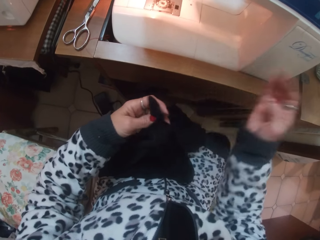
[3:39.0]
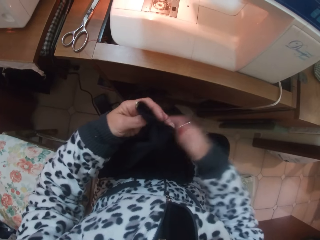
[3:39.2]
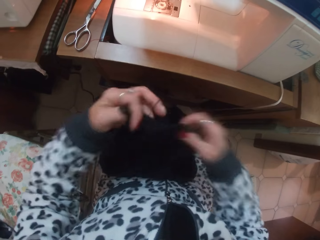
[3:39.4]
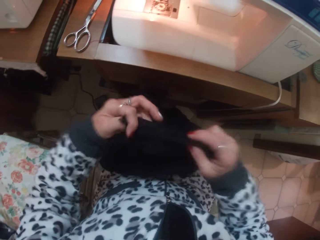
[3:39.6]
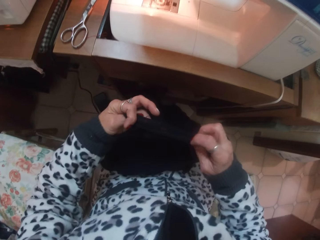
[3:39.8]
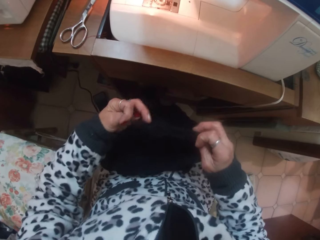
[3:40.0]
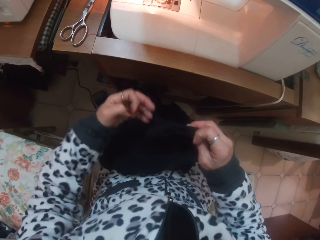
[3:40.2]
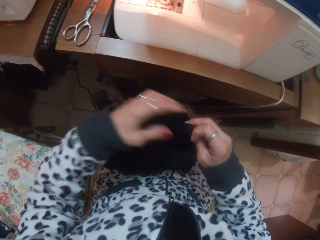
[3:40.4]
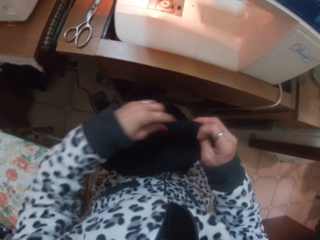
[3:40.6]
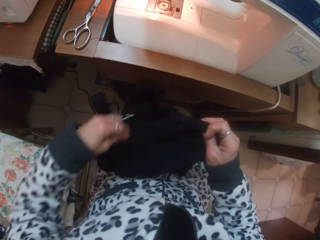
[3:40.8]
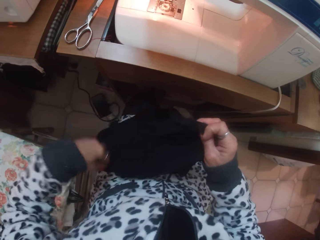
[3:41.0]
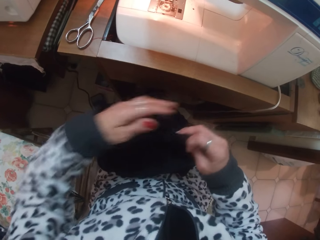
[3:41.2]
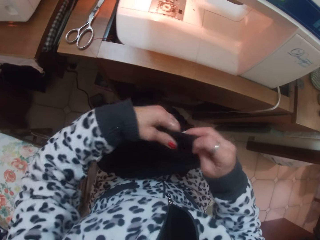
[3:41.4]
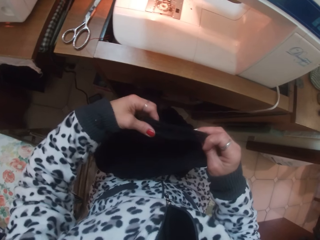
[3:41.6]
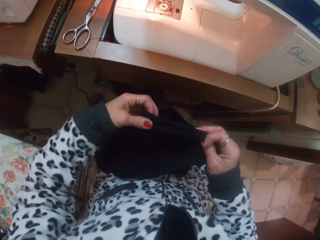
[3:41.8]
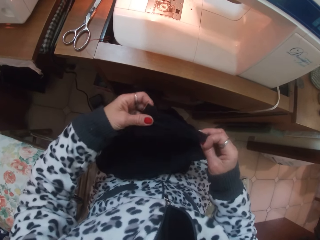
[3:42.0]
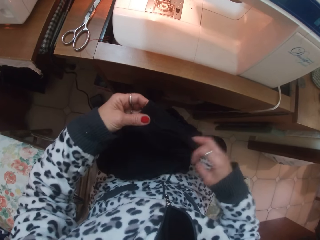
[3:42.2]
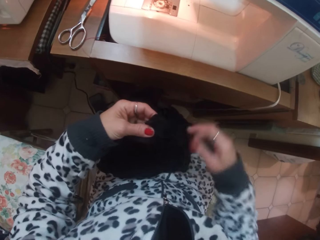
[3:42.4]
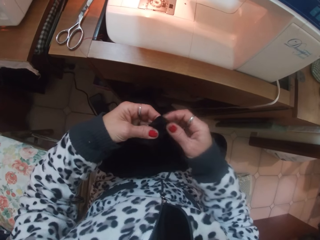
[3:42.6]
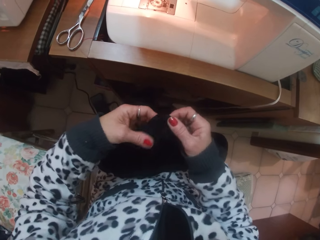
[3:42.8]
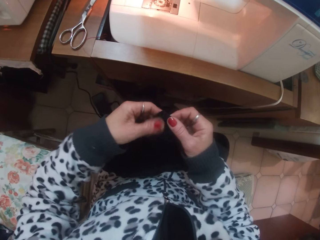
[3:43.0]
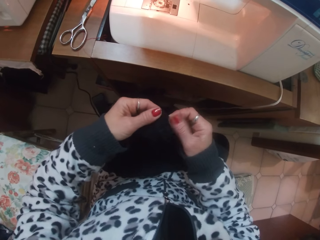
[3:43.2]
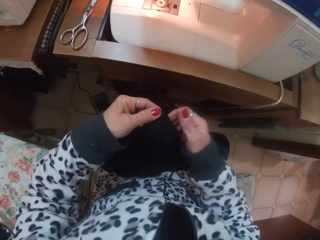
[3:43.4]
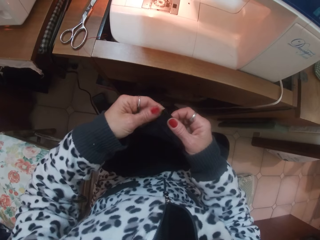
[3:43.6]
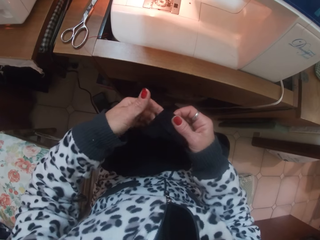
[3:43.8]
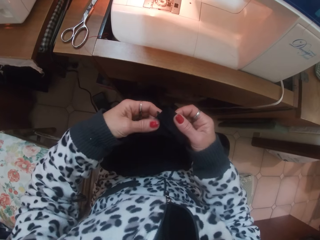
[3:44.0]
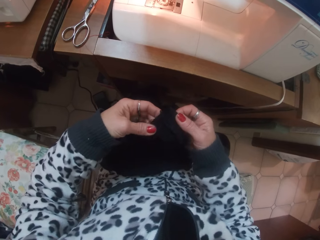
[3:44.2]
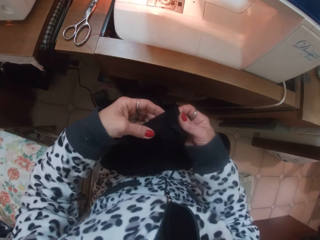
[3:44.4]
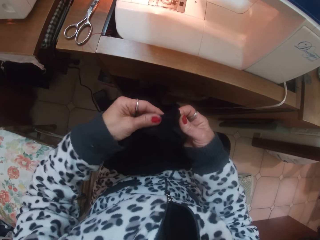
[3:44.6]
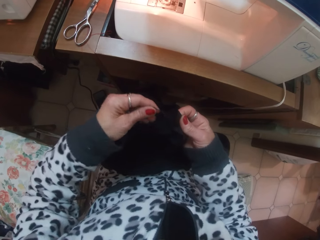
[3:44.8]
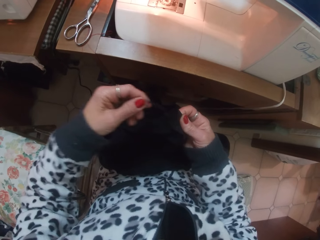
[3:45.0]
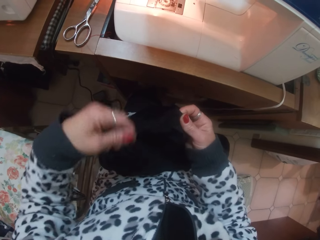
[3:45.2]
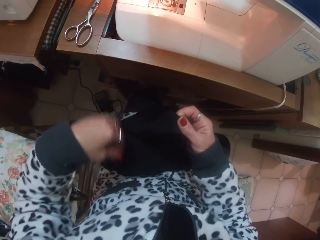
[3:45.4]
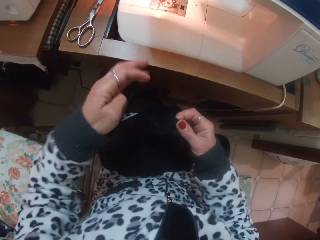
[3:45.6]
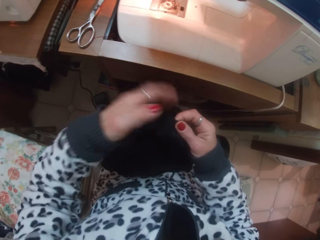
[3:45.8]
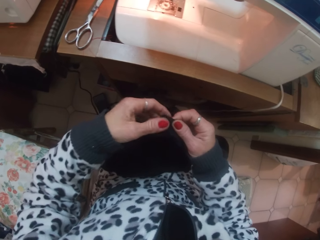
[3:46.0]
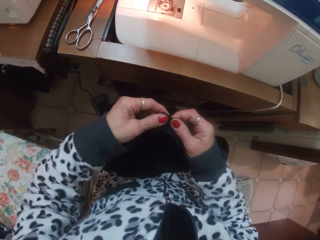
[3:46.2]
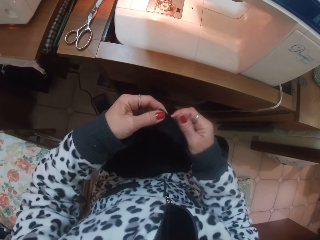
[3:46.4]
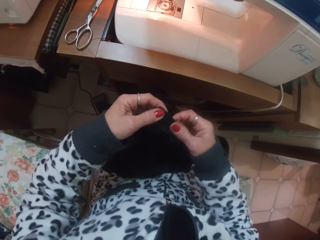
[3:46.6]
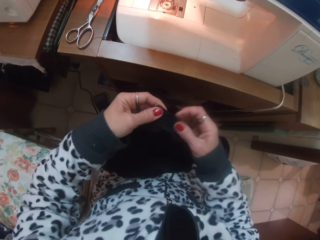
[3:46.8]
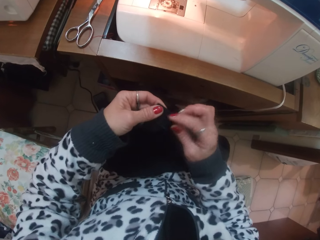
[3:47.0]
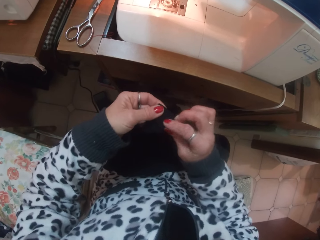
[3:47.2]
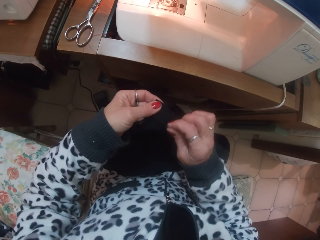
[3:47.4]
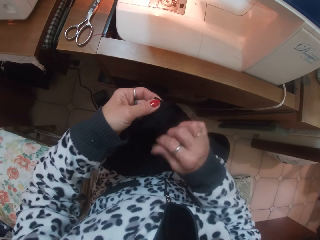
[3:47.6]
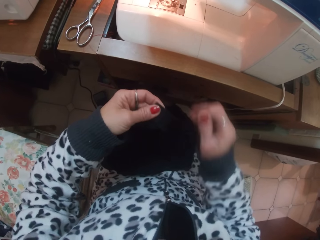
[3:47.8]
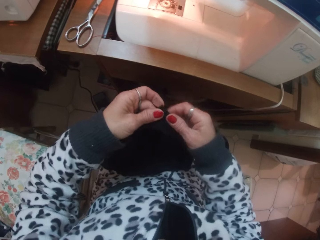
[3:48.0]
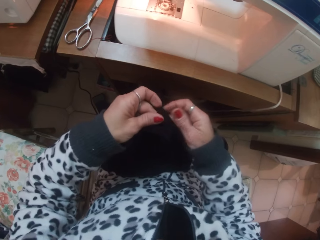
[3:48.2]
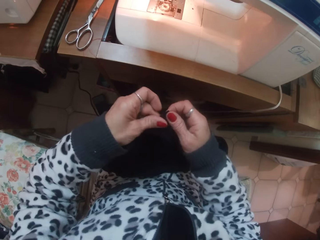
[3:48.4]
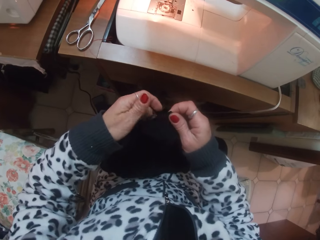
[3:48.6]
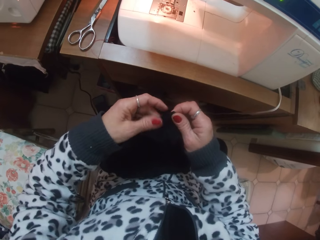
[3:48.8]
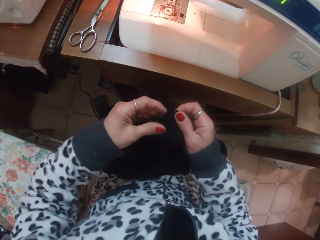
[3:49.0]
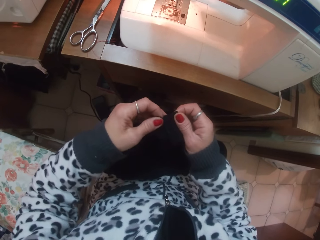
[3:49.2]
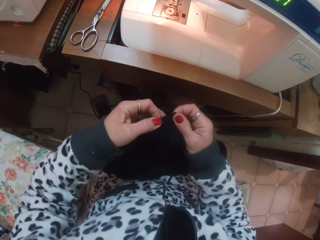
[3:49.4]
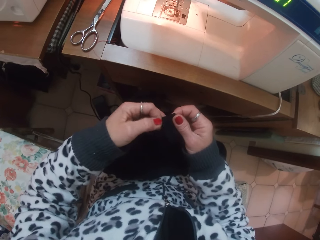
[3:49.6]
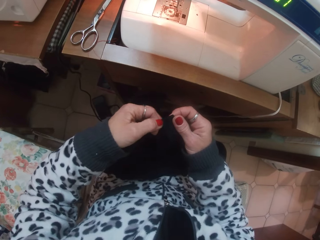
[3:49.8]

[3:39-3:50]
The camera wearer checks a piece of cloth.

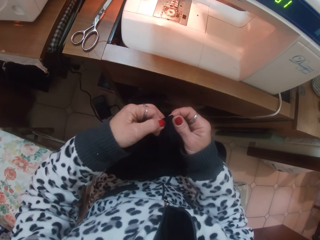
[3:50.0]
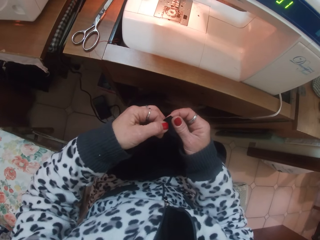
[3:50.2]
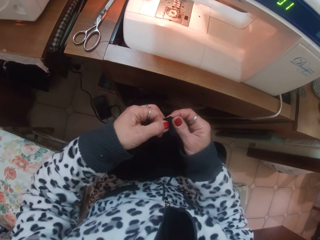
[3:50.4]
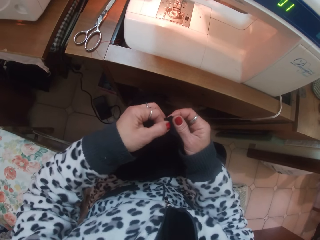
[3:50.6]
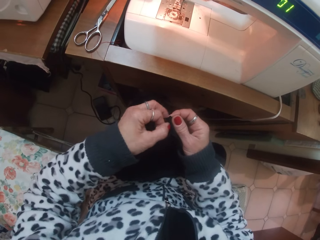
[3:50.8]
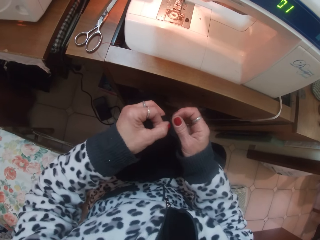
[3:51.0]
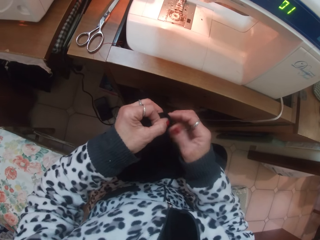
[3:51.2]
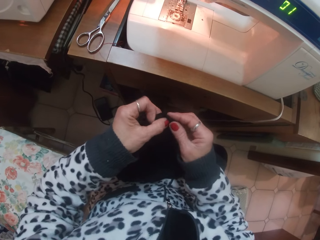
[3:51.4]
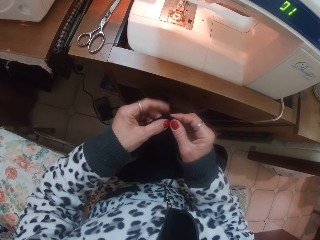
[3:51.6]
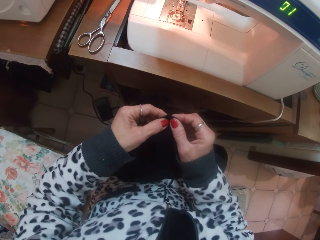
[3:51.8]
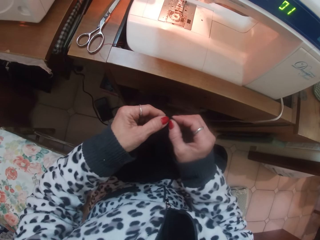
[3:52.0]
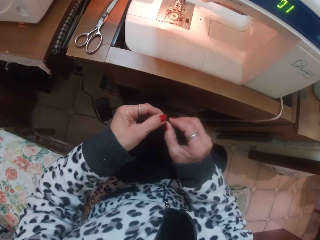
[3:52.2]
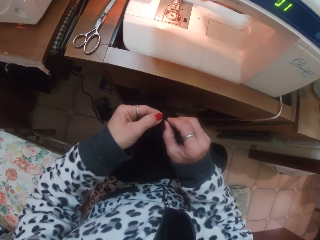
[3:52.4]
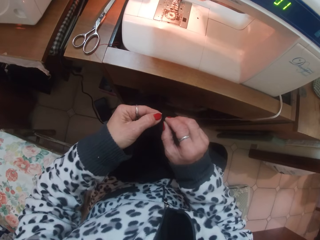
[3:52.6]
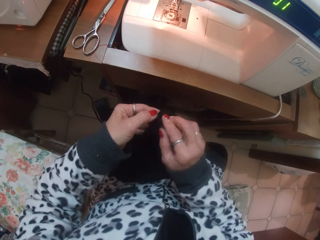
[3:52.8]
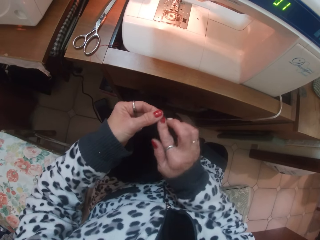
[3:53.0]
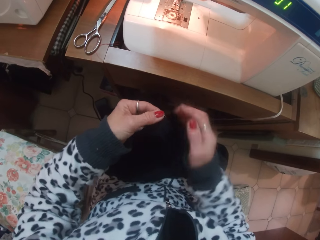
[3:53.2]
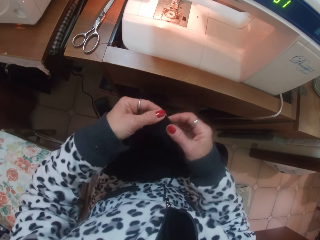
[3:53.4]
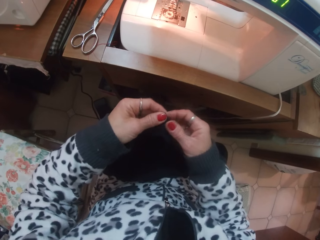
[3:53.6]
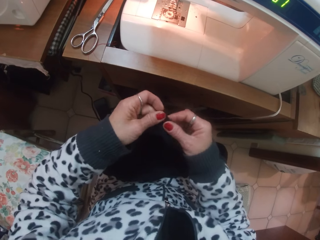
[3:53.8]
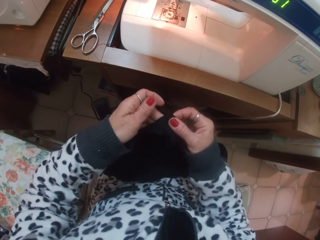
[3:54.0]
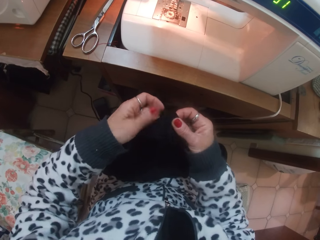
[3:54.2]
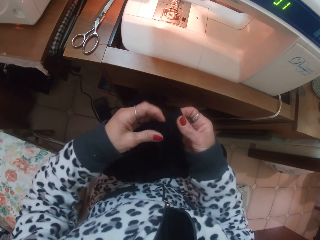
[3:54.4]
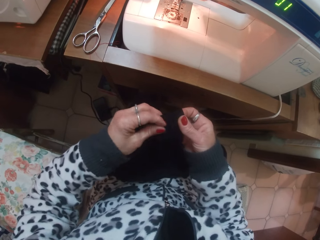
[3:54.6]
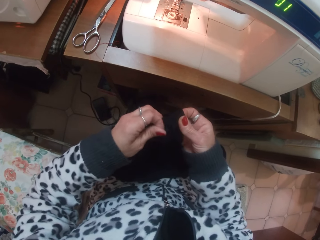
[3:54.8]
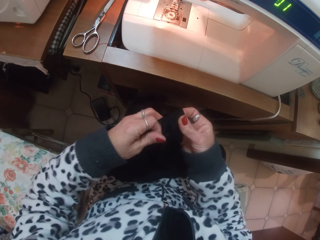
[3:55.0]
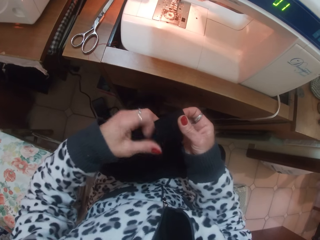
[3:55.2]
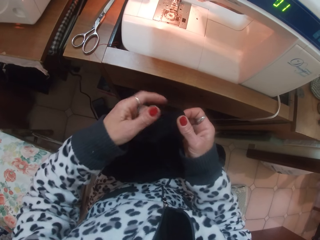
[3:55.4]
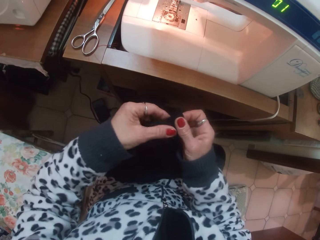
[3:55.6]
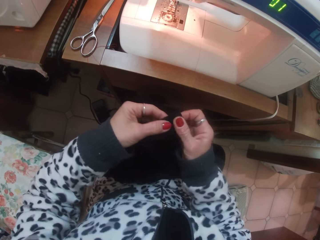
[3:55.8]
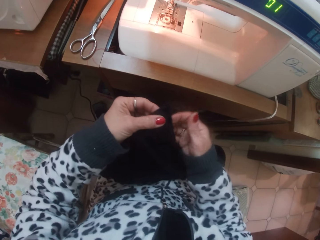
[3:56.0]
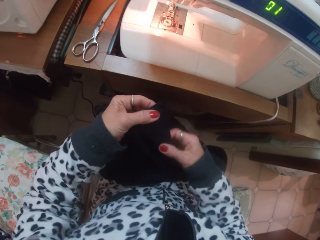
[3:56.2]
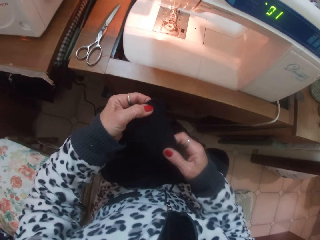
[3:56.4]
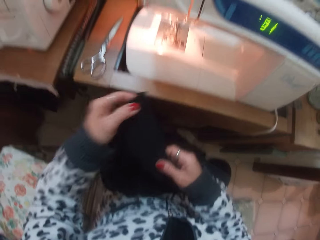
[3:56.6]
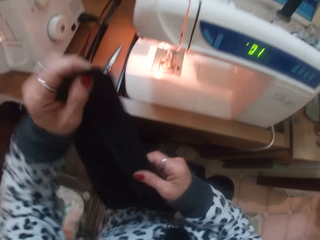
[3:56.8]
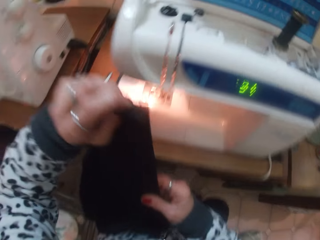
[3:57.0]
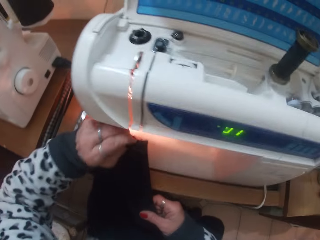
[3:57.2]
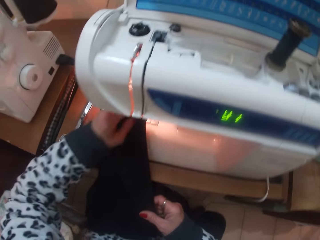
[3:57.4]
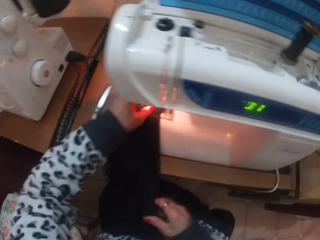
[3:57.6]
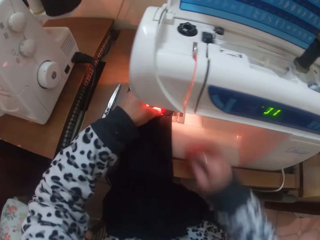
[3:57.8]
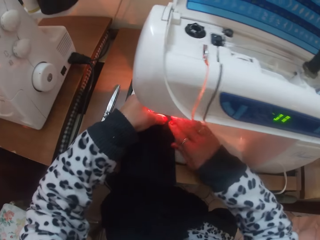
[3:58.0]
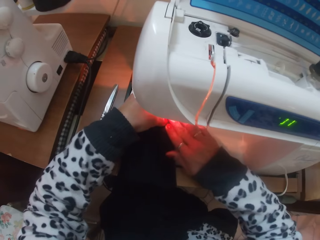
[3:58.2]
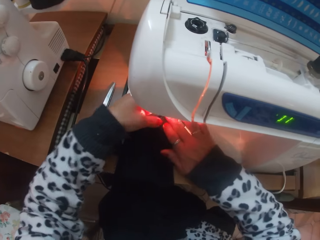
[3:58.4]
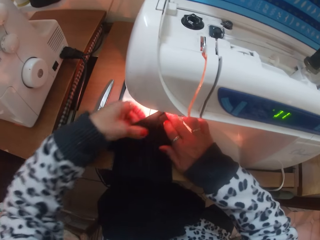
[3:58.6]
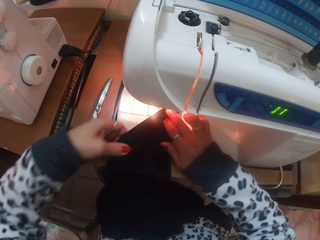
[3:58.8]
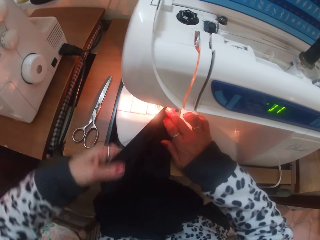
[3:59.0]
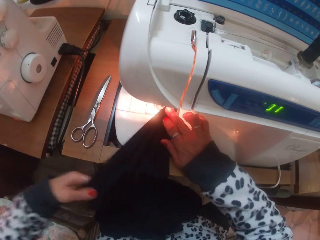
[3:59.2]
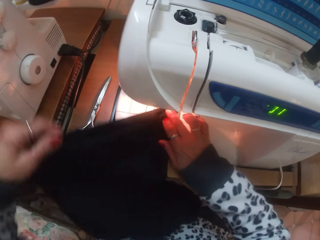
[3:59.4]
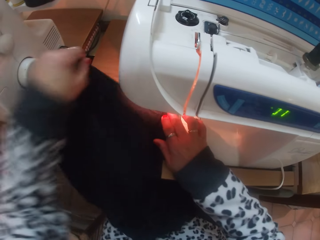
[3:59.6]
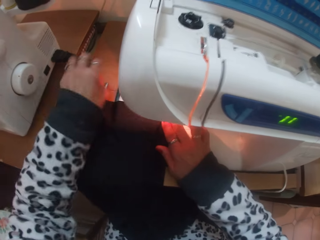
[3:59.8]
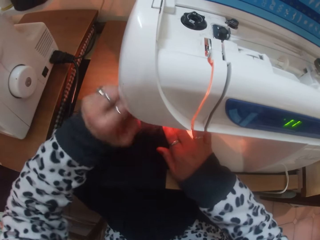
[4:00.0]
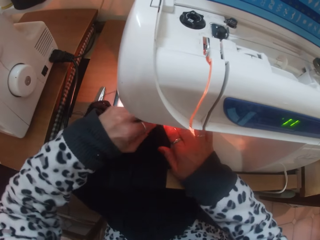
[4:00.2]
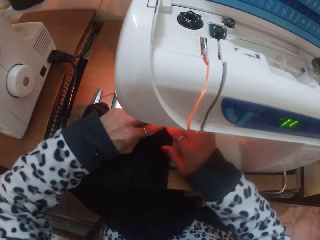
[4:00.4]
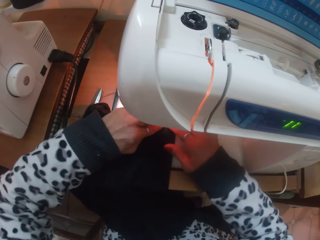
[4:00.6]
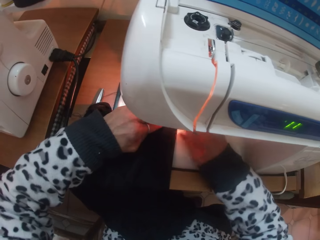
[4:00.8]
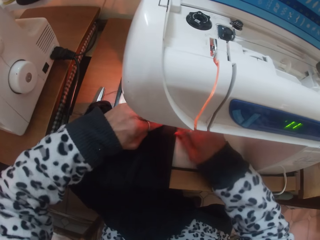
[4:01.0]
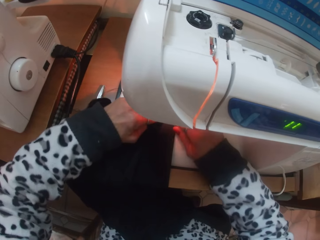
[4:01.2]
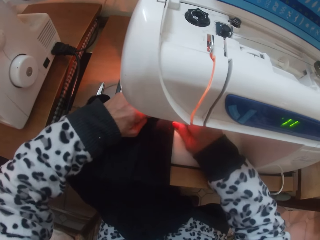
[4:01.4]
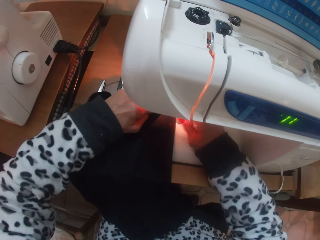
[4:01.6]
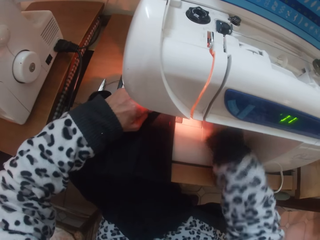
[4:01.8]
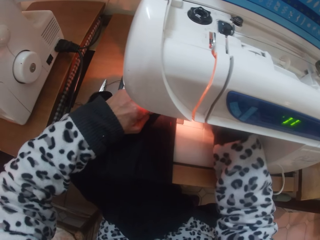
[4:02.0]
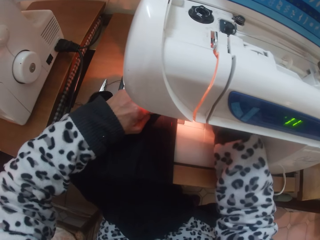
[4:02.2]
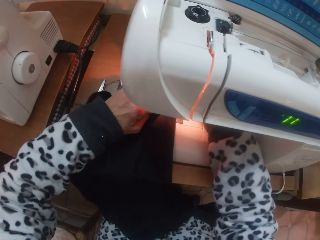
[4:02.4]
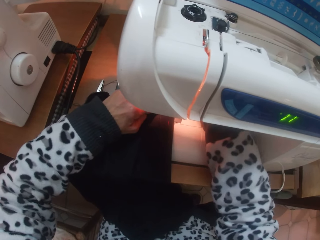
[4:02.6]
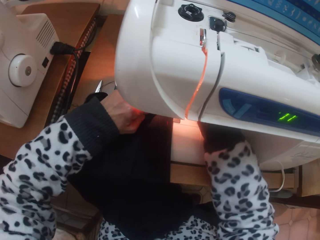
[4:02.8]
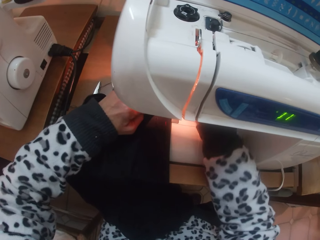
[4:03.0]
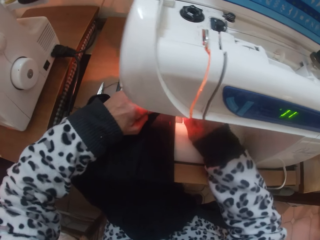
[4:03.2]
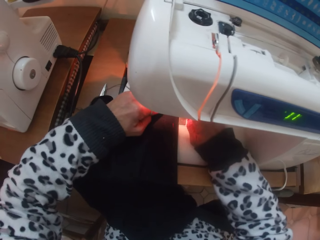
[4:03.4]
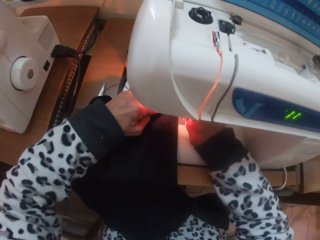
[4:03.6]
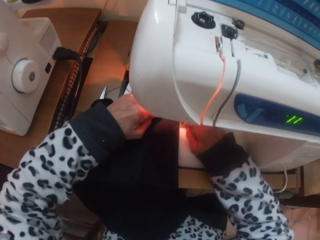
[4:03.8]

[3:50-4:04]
The camera wearer folds the edge of the skirt with her hands. She puts the skirt in her hands under the presser foot of the sewing machine. She sews a piece of cloth with the sewing machine. She pulls down the presser foot lever with her right hand.
